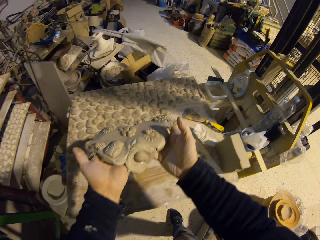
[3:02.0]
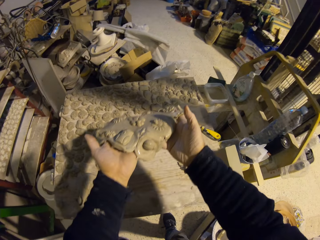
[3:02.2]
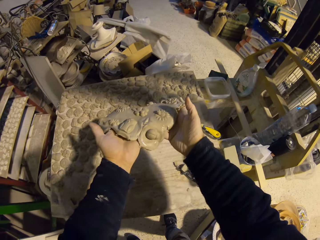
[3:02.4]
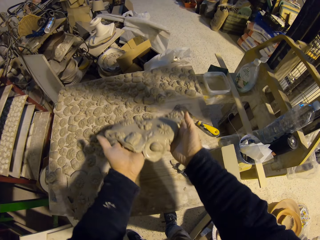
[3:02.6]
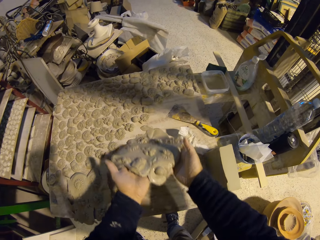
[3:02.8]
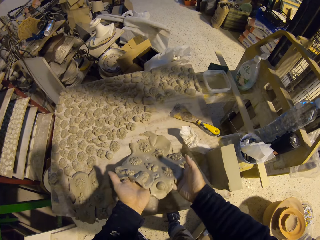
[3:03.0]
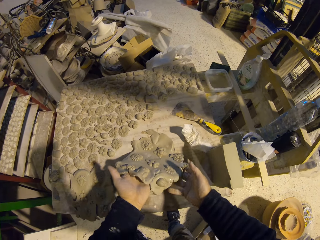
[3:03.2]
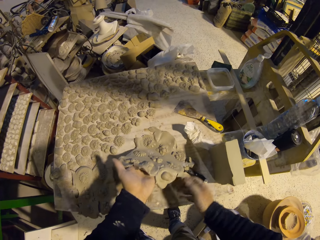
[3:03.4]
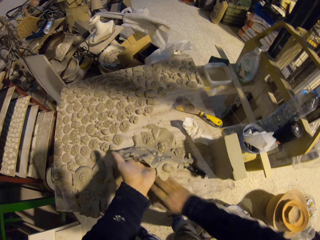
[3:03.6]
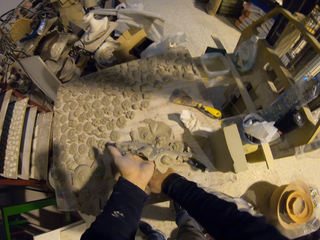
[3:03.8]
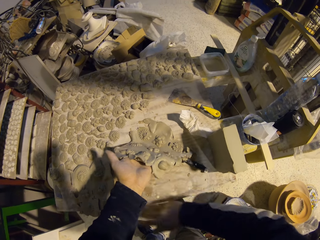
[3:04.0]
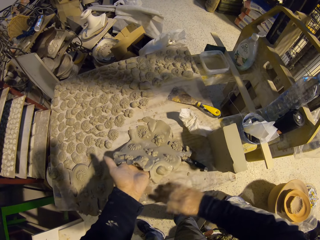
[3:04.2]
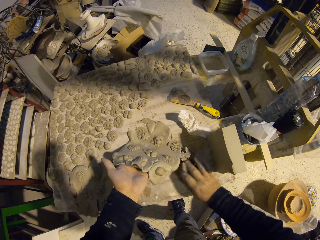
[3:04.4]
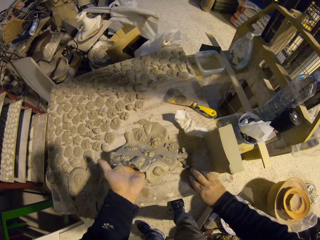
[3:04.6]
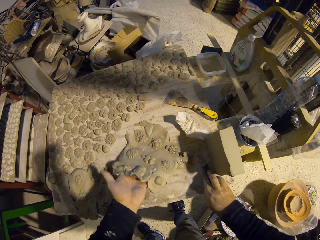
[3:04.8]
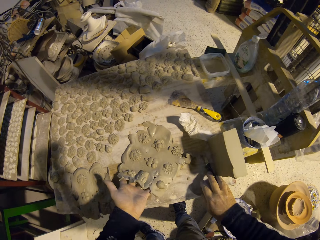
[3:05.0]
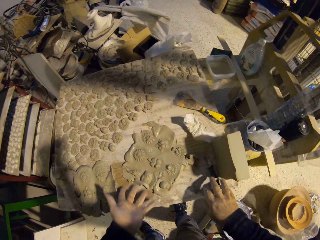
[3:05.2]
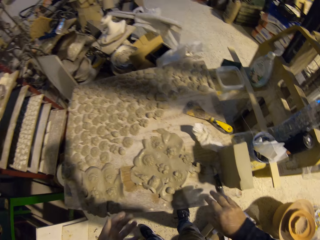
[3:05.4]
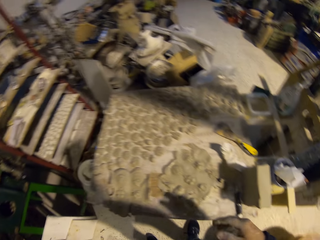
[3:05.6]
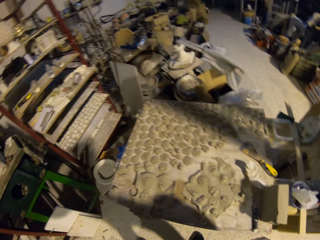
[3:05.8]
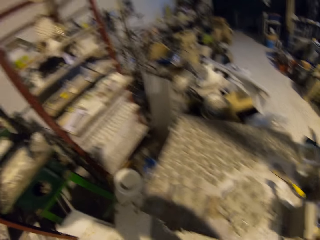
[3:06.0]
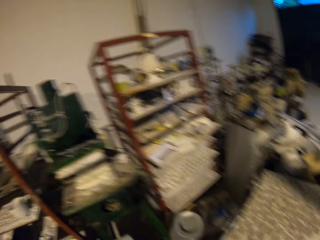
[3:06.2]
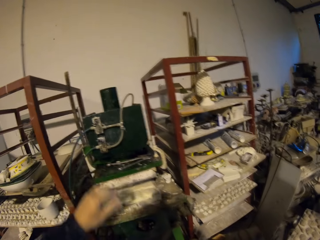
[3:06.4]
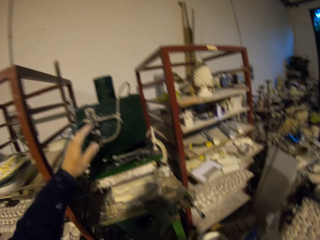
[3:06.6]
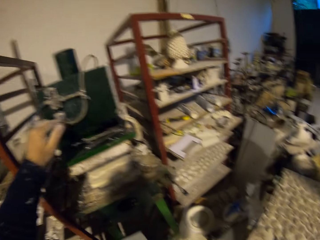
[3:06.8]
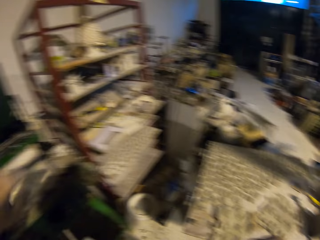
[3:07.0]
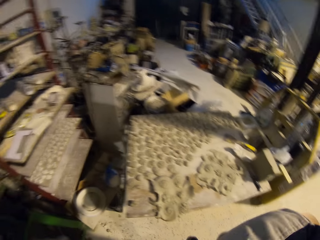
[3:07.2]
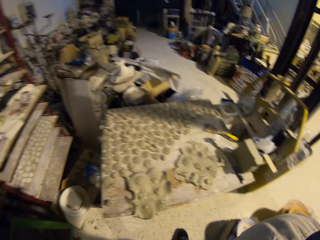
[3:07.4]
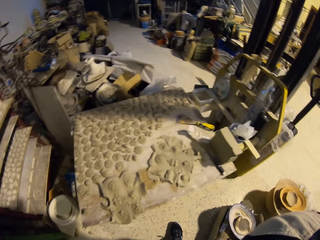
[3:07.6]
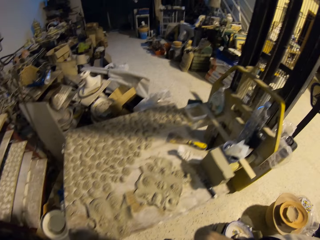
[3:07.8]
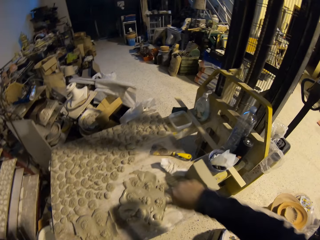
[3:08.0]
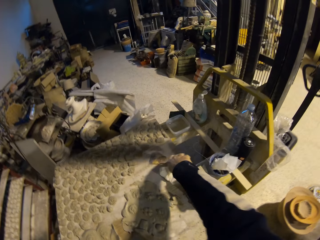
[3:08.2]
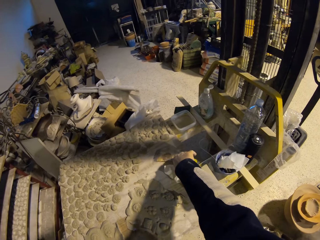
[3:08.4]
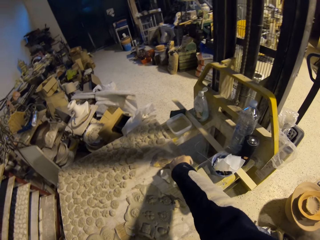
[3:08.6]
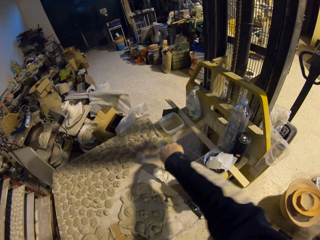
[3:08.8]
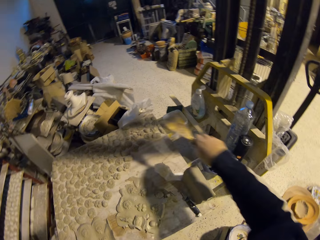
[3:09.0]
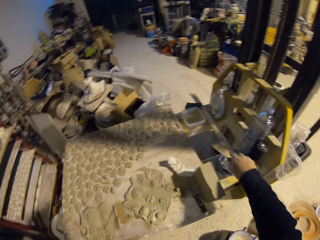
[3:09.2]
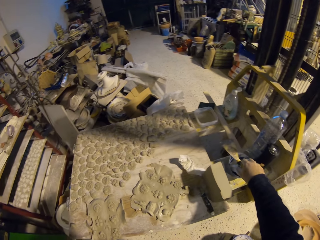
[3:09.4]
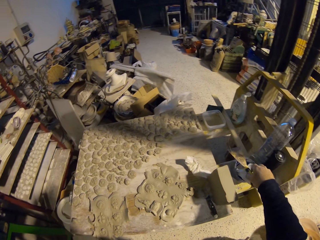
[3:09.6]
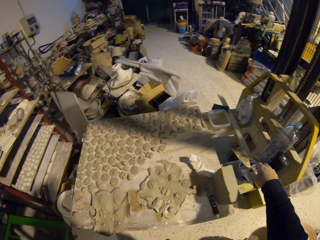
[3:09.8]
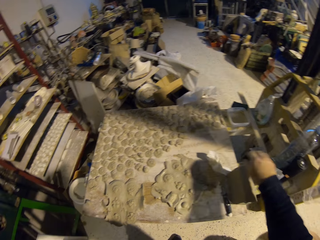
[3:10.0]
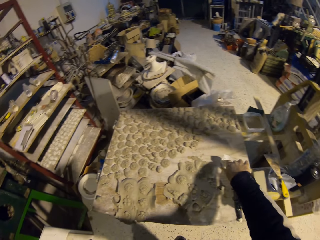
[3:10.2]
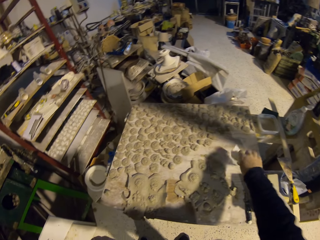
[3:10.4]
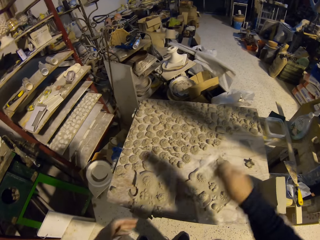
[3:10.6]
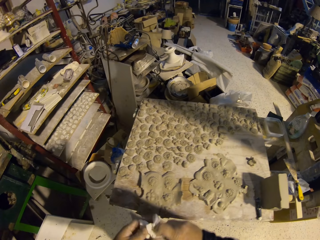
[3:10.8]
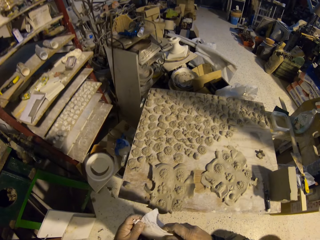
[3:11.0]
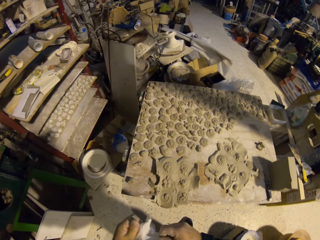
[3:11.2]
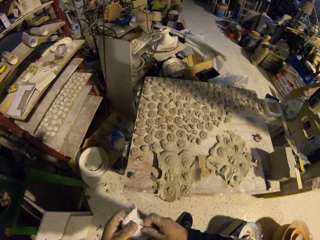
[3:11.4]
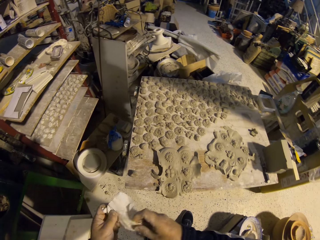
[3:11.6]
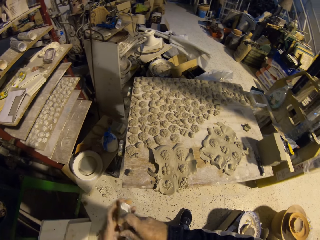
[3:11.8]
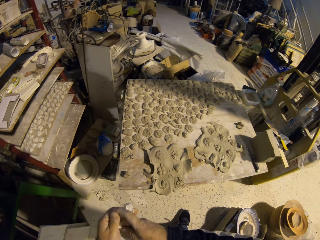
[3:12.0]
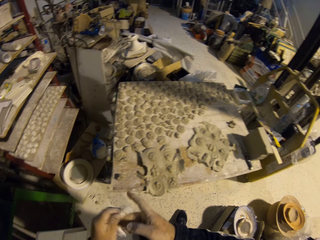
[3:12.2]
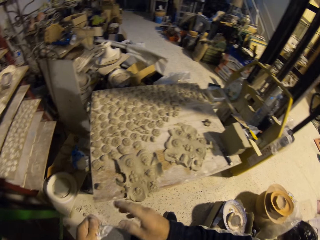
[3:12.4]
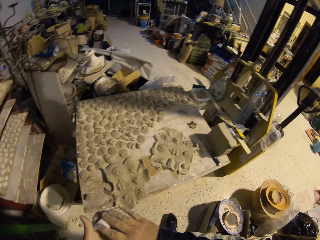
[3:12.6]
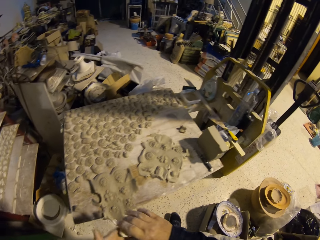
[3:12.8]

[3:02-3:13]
The camera wearer removes the clay from the table. He moves the knife on the table, releases his hand from the clay and puts the model on the table. He walks around the workshop. He removes his hand from the machine. He walks around the workshop. He switches off the machine. He picks a trowel from the table and drops the trowel on the table. He puts something on the ground. He moves his hand. He picks a piece of tissue from the table. He wipes his hands with the tissue. He drops the tissue on the table.

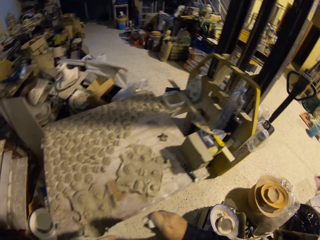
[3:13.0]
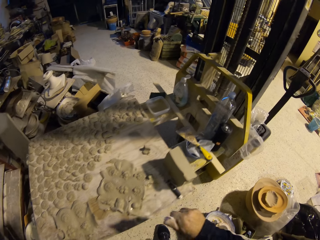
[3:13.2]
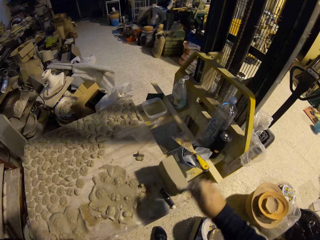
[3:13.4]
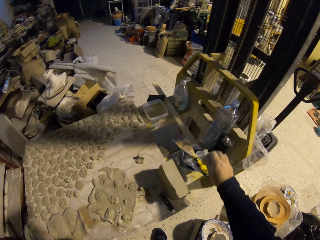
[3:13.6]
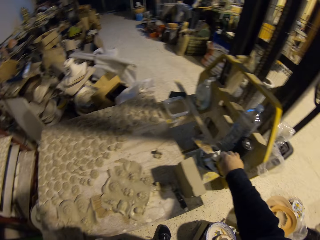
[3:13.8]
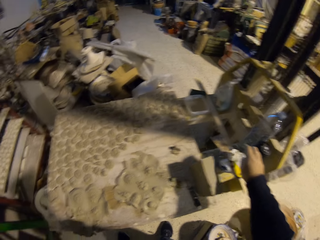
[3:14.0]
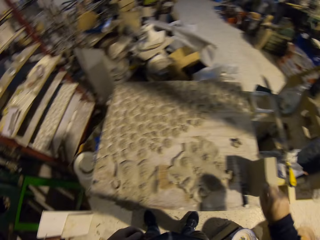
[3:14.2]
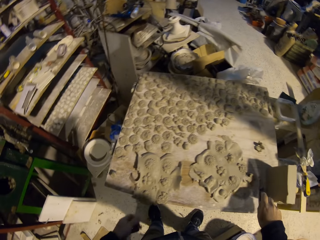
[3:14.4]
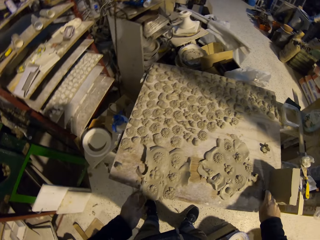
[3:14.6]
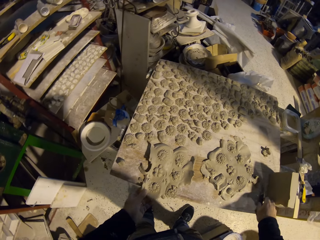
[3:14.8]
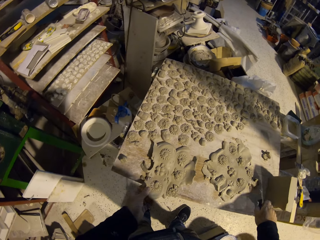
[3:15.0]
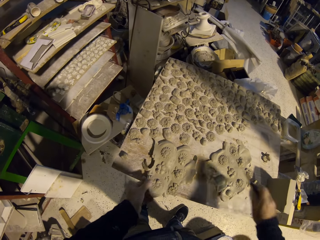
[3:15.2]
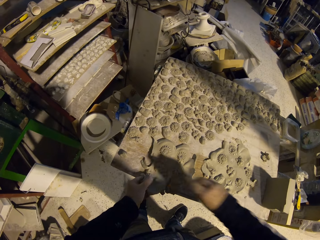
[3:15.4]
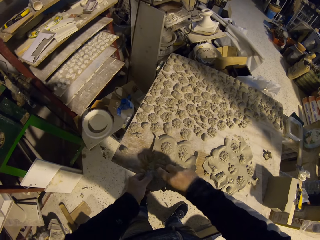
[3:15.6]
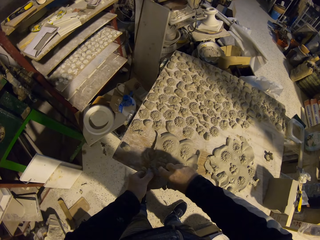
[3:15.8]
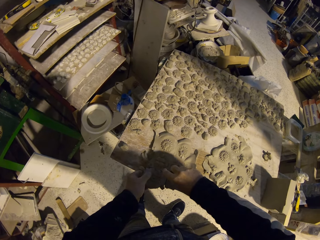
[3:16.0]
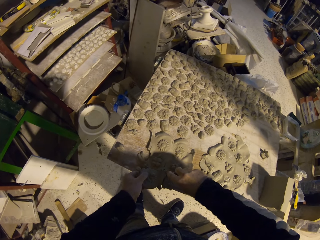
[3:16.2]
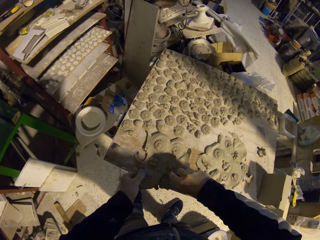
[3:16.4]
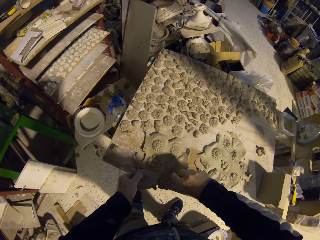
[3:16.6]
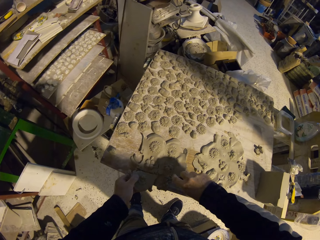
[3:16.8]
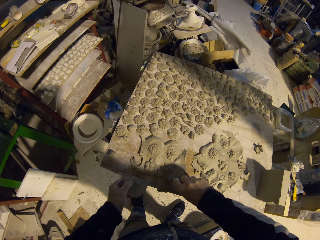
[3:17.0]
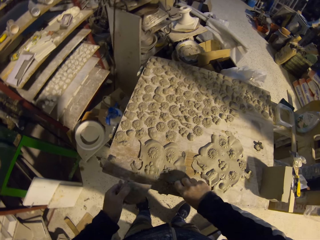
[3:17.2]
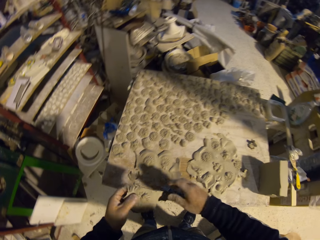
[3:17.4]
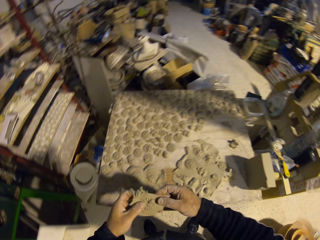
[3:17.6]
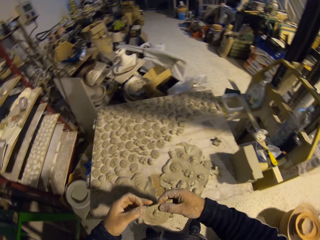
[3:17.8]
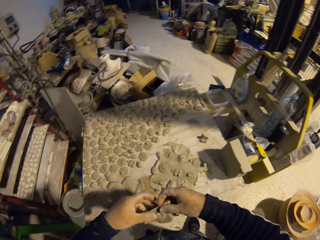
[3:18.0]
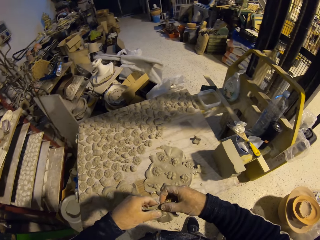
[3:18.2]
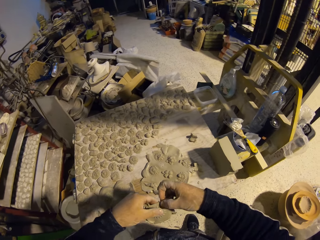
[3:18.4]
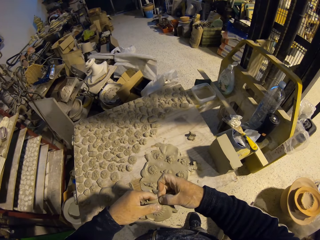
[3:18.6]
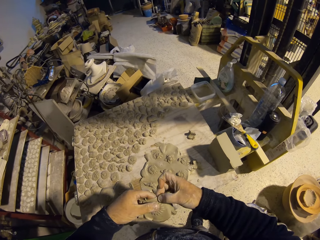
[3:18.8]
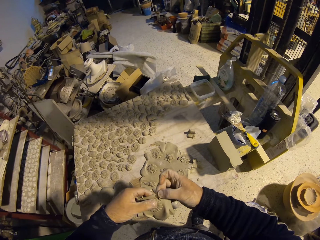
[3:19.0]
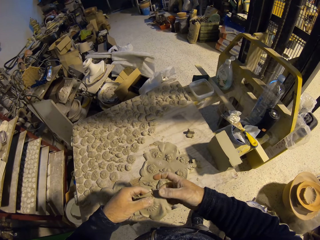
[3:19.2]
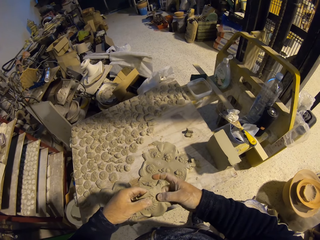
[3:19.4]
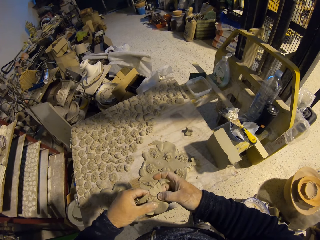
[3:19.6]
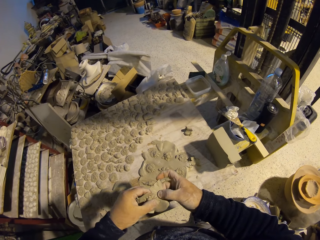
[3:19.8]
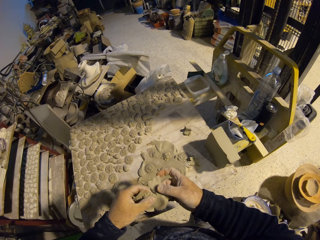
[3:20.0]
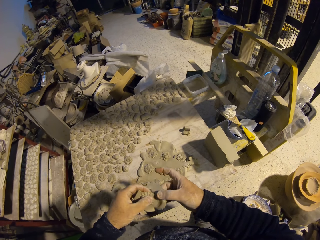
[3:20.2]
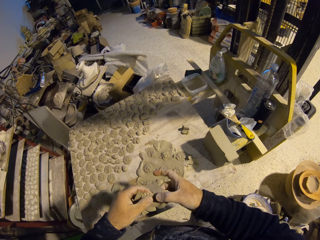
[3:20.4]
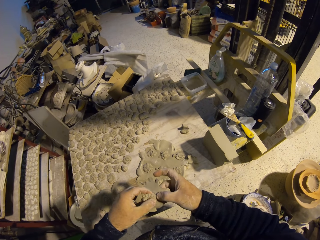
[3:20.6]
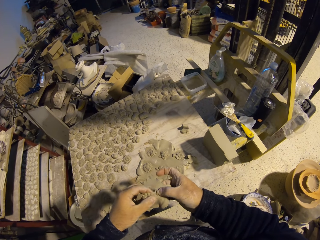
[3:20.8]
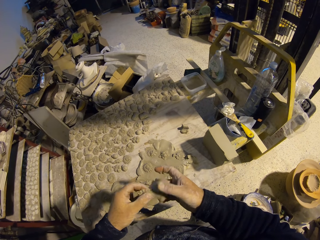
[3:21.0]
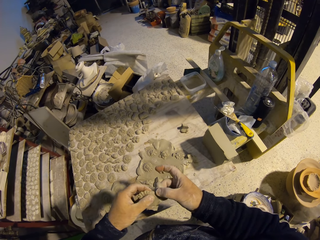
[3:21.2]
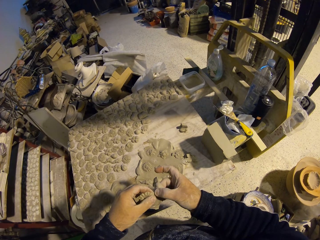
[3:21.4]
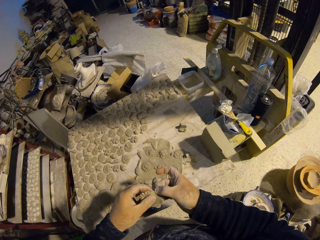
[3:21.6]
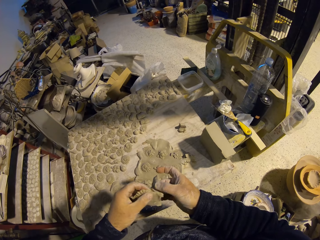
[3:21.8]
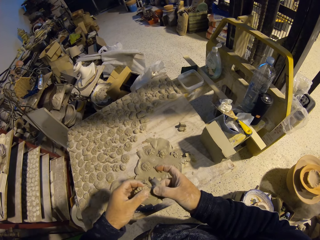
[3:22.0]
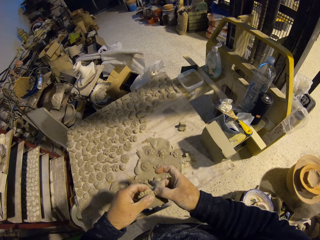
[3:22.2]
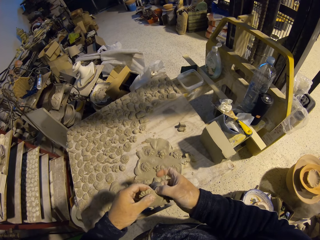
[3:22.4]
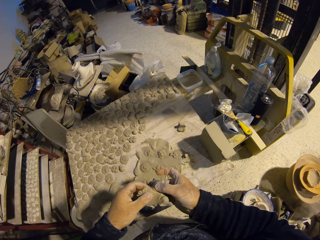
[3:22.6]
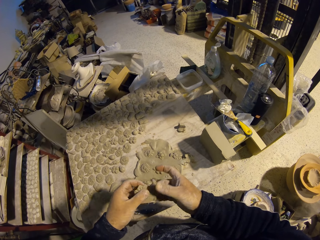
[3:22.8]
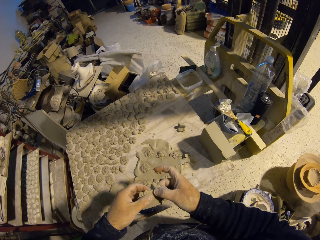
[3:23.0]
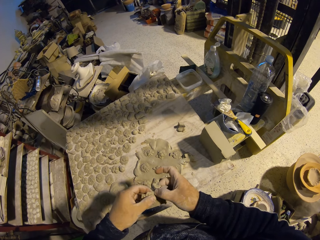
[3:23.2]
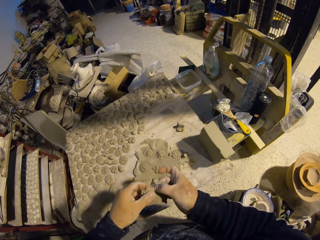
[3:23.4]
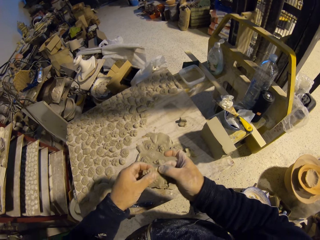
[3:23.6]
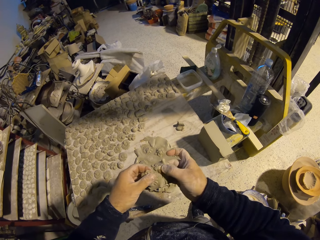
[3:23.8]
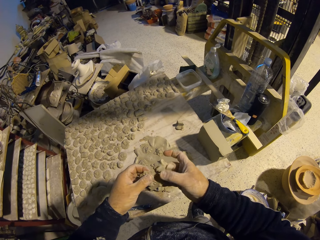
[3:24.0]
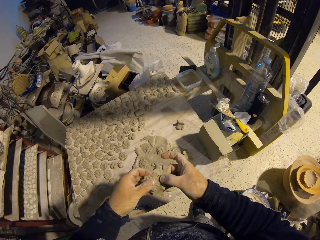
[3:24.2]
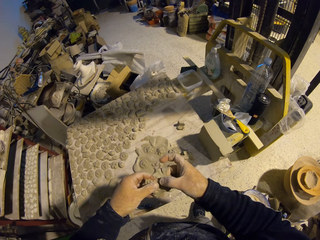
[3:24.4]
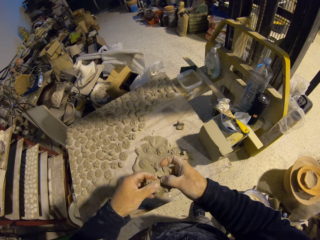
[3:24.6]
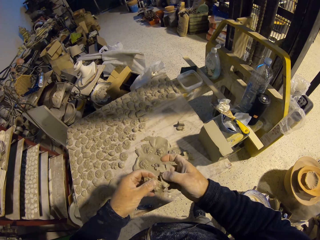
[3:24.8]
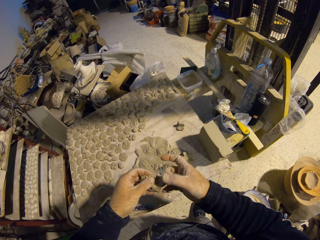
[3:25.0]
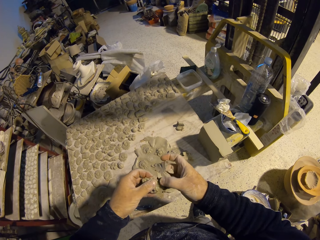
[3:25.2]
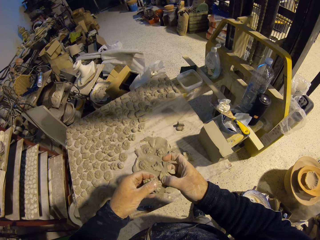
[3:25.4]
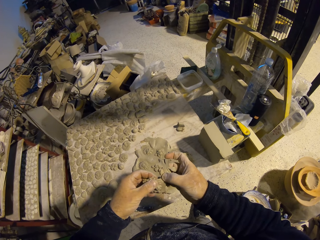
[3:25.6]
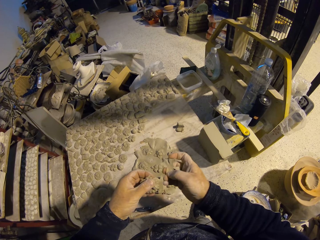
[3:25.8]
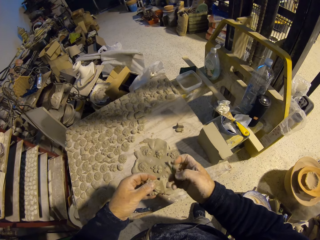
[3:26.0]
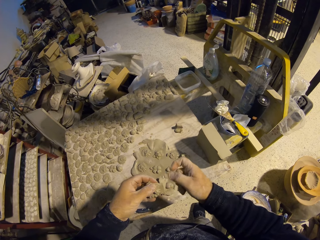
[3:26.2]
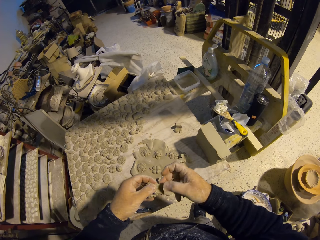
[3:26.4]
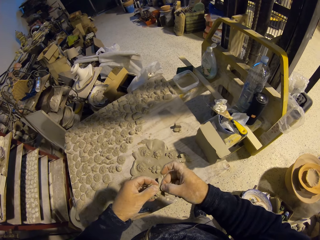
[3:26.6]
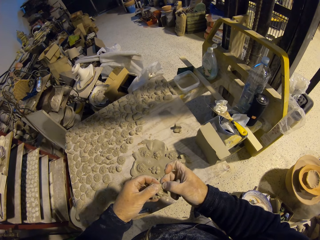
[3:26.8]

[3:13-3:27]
The camera wearer moves their hand. They pick the knife from the table. They cut the clay into pieces with the knife. They drop the knife. They hold the clay. They pick up the decorated model. They remove a part of the clay from the clay. They put the model down.
